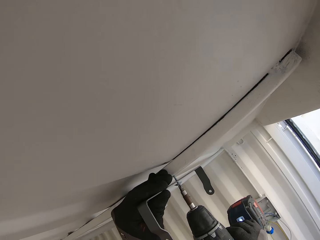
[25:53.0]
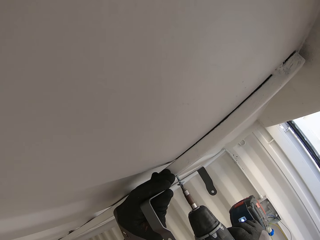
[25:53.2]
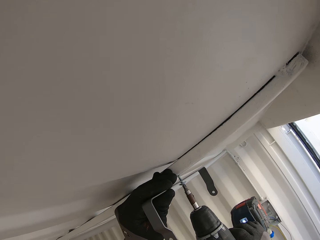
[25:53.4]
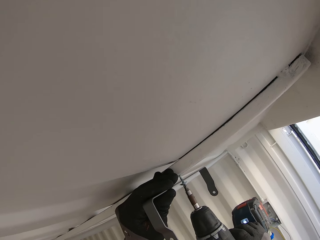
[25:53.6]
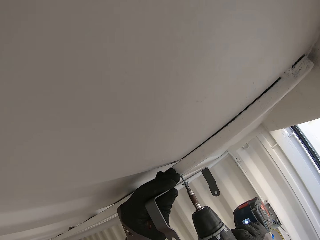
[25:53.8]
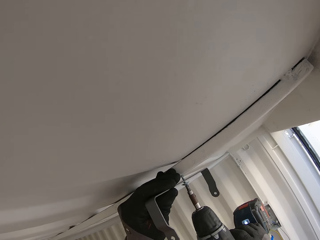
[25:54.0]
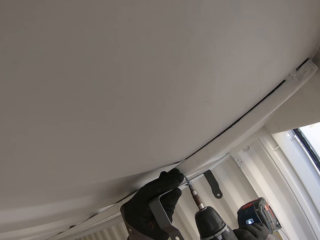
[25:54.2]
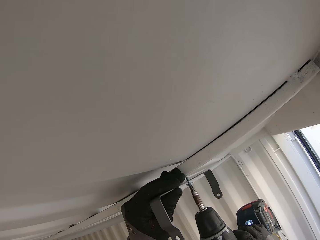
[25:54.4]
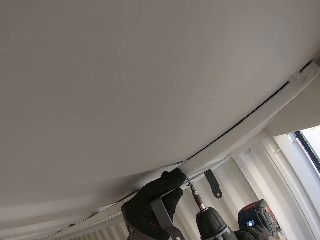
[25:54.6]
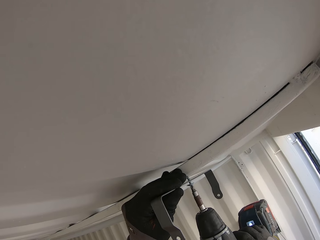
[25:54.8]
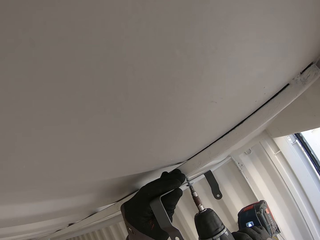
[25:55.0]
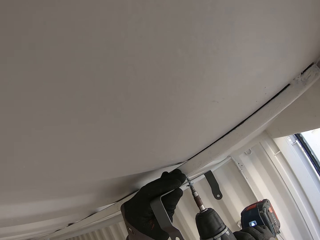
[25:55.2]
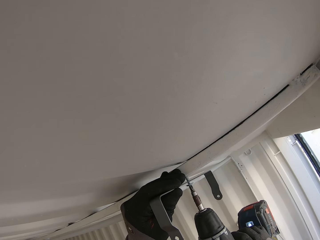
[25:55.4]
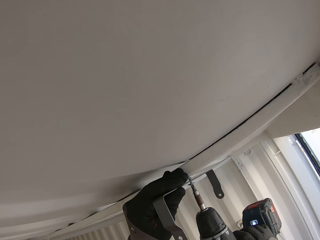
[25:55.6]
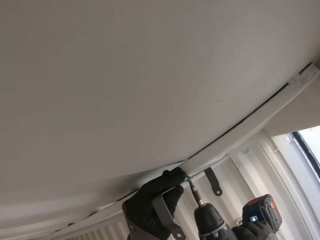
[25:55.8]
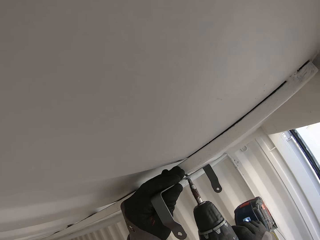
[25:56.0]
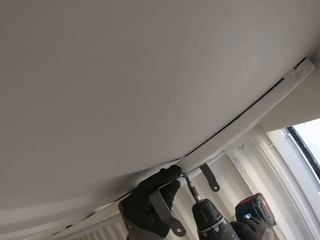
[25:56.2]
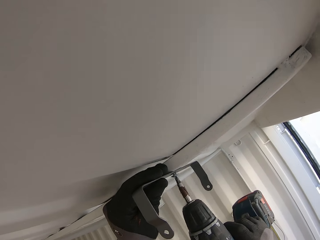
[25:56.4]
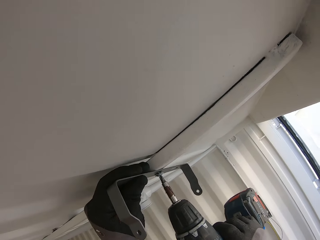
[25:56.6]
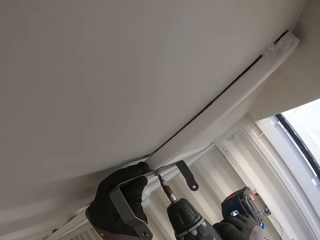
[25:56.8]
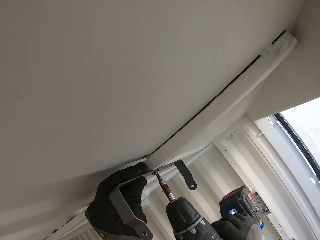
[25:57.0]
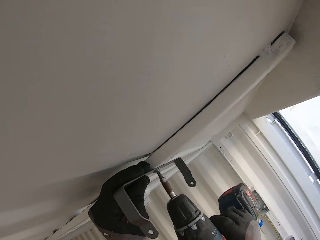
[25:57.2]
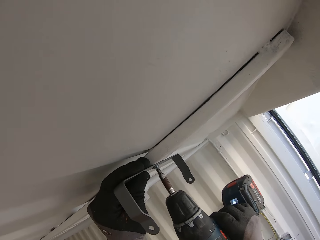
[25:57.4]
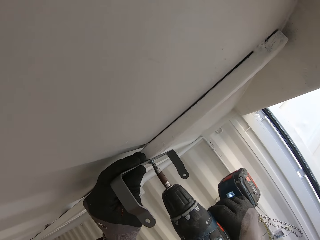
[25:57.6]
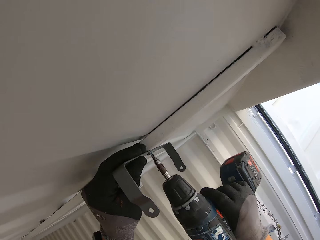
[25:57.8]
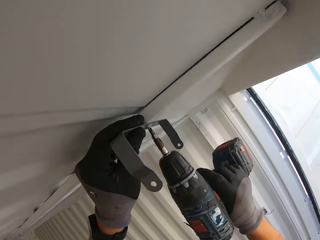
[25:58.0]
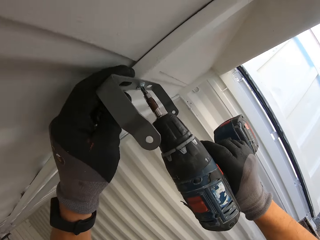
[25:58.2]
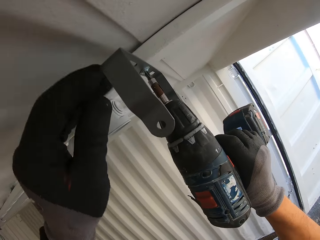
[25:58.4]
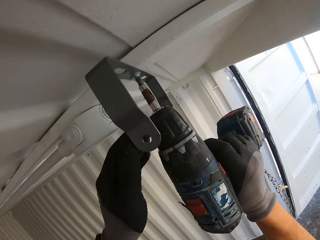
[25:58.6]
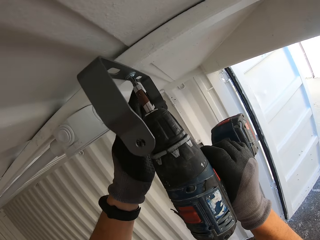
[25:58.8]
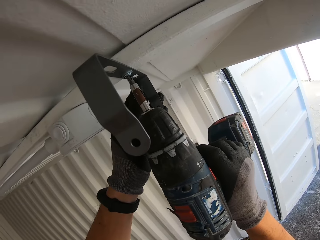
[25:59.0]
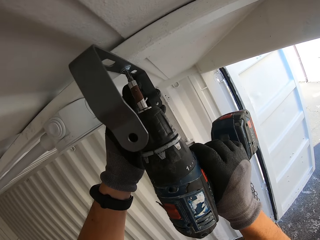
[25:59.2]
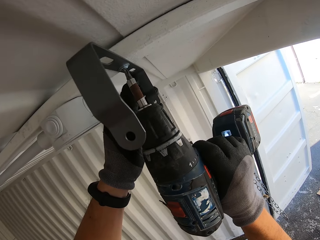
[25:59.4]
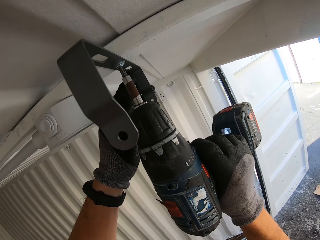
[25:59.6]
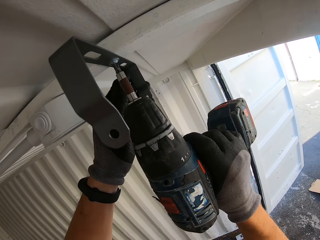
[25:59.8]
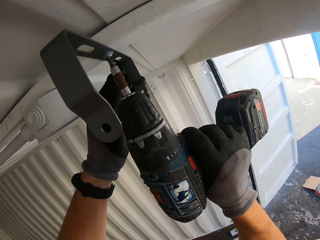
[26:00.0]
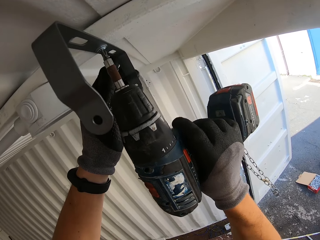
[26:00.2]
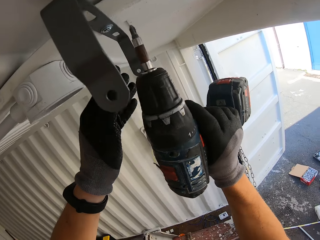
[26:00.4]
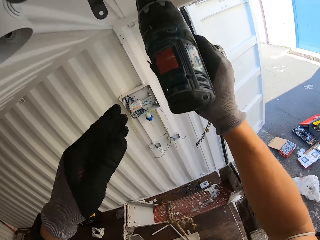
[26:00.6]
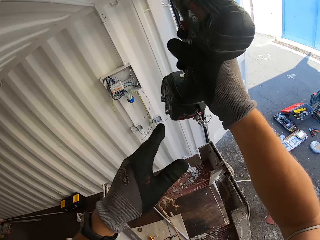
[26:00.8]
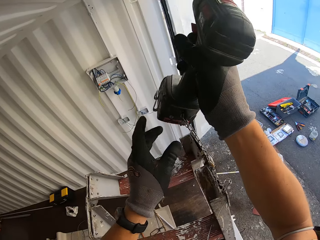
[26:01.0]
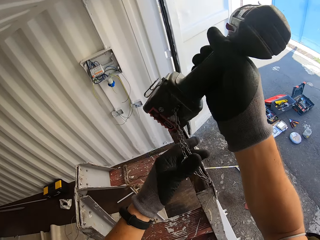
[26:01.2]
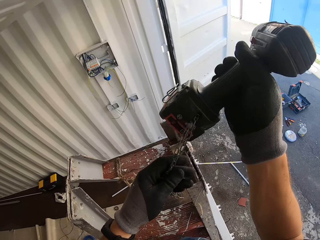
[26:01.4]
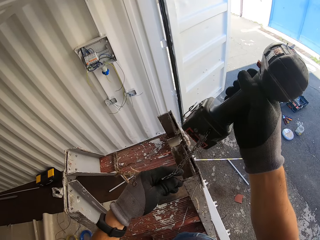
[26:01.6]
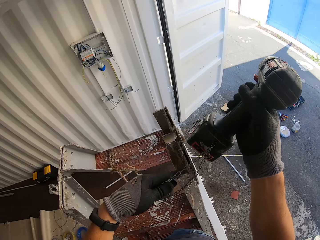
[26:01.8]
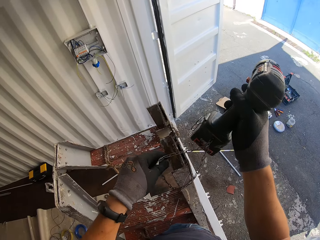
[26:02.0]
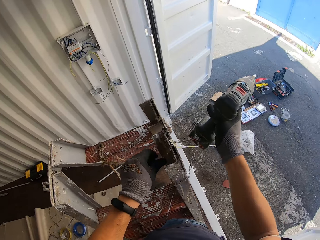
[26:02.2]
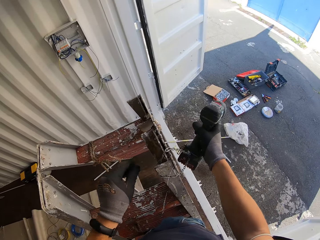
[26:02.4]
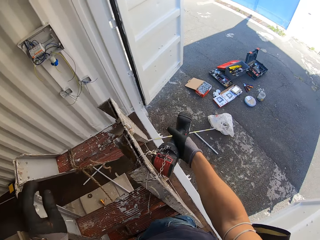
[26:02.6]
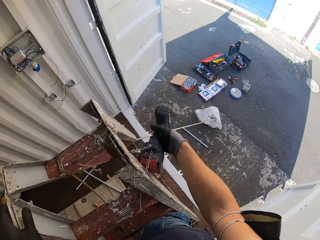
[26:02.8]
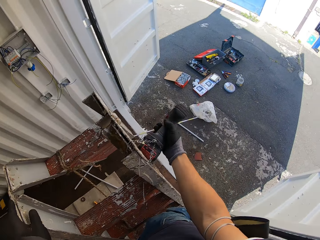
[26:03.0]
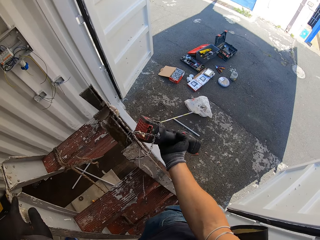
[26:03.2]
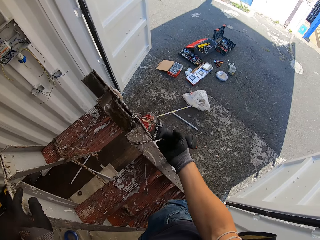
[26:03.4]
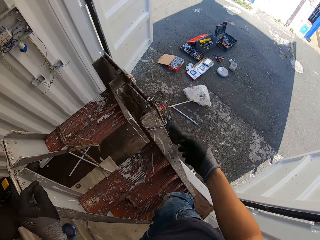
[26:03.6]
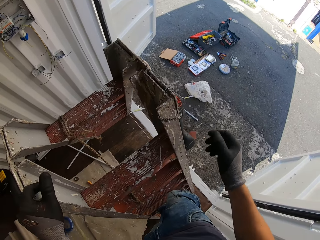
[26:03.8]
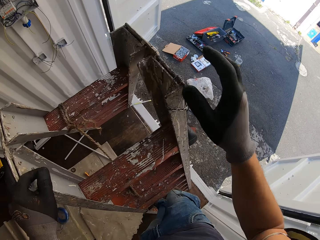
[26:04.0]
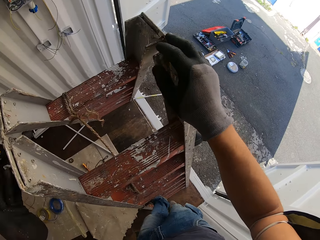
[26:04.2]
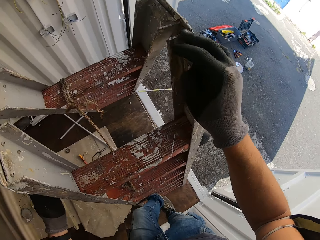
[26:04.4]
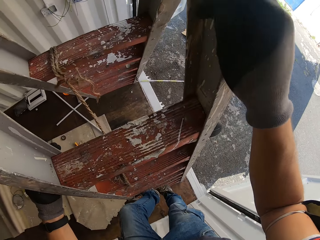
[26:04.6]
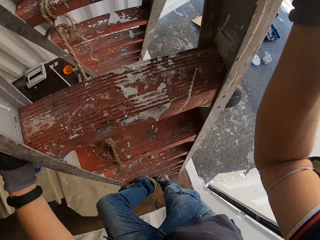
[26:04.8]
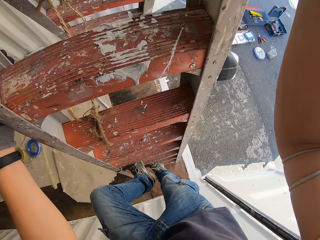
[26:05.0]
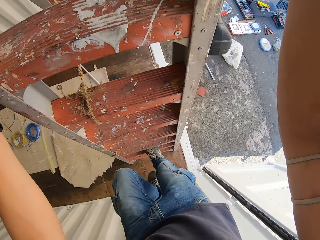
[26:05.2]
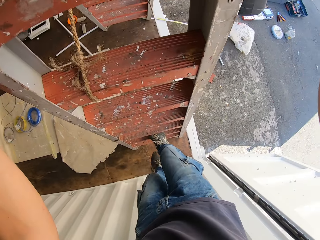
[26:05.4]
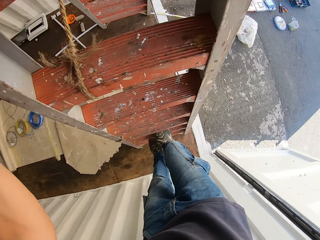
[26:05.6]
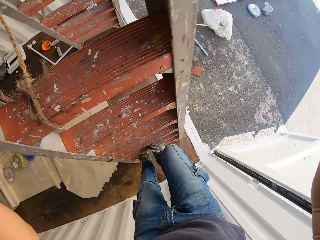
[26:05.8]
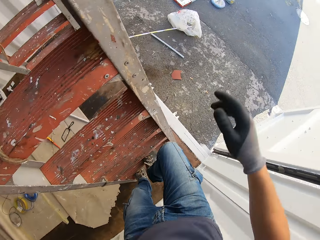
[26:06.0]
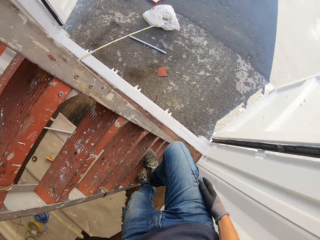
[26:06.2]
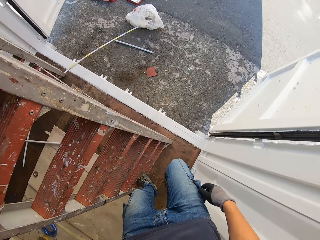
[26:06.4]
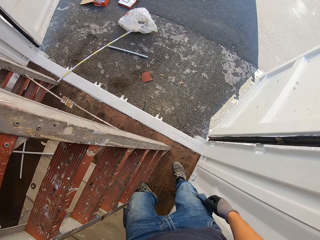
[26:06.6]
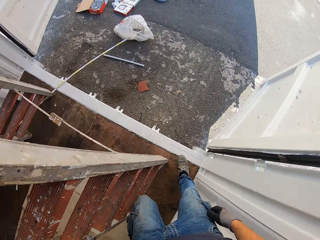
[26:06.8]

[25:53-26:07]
The camera wearer hangs the drill on the ladder. They climb down the ladder.

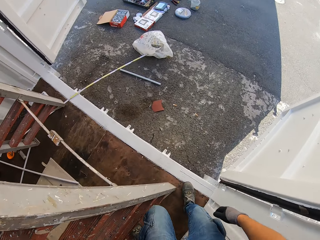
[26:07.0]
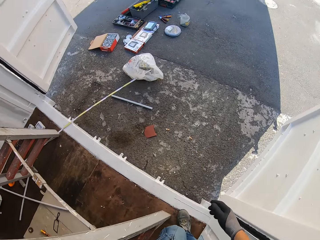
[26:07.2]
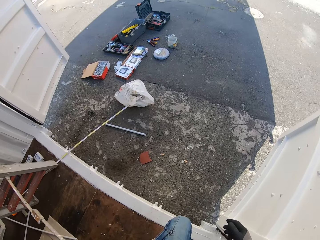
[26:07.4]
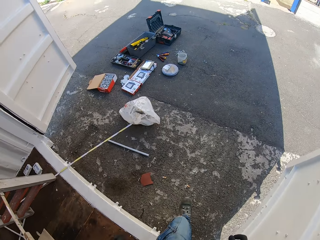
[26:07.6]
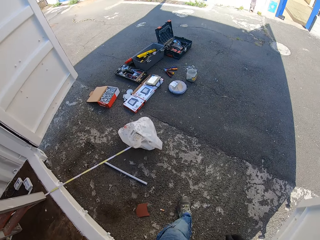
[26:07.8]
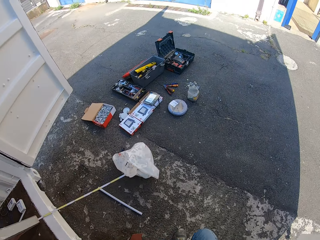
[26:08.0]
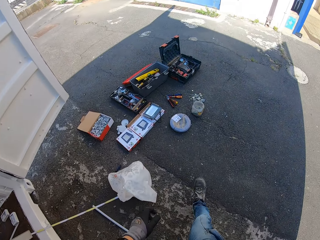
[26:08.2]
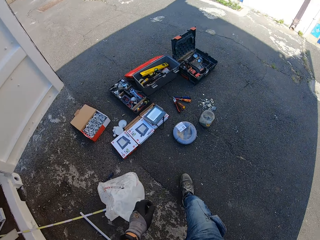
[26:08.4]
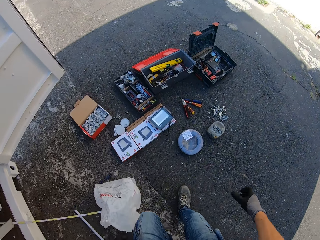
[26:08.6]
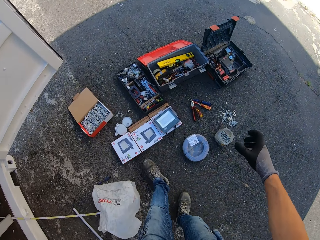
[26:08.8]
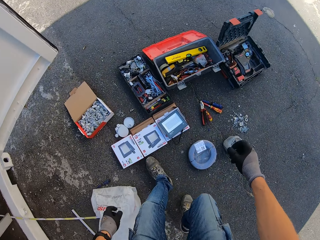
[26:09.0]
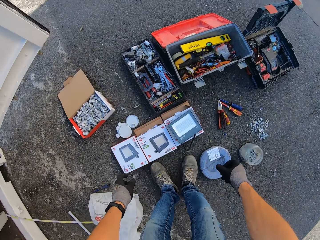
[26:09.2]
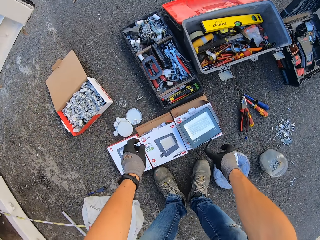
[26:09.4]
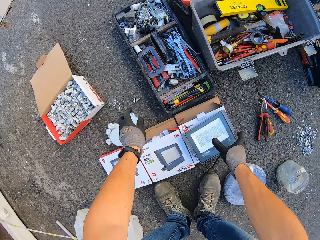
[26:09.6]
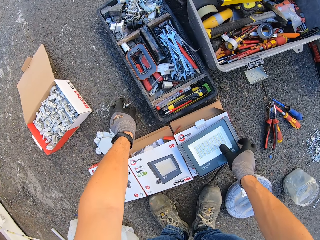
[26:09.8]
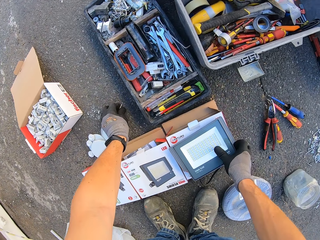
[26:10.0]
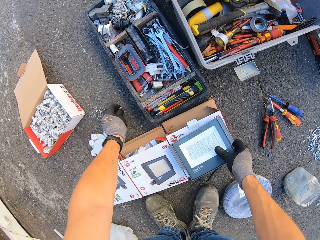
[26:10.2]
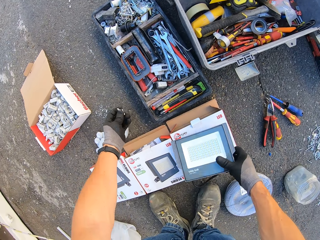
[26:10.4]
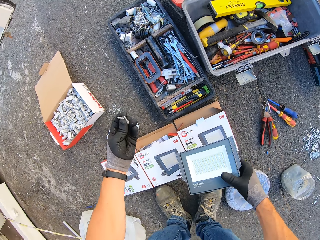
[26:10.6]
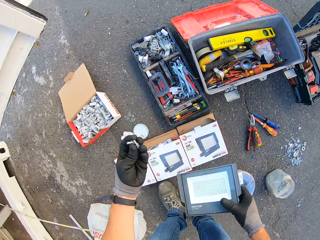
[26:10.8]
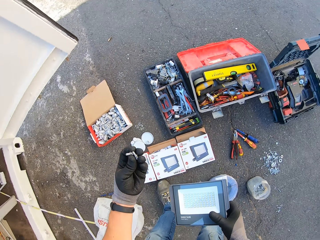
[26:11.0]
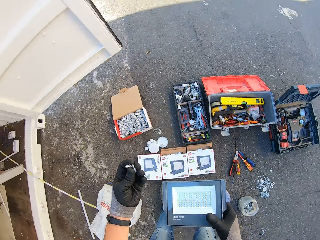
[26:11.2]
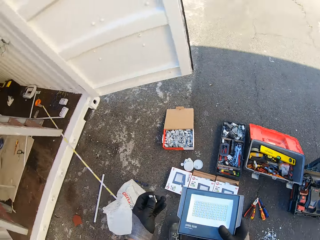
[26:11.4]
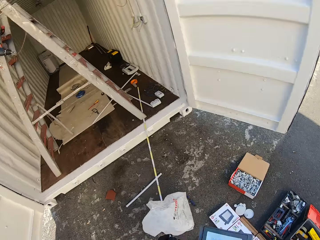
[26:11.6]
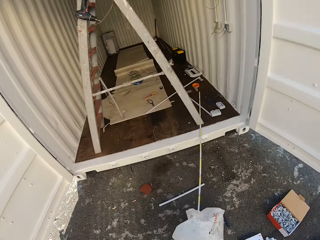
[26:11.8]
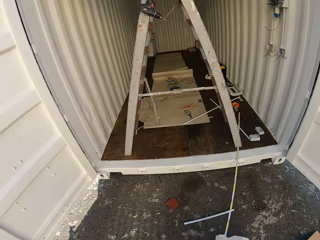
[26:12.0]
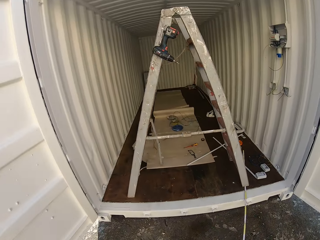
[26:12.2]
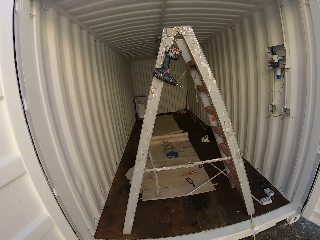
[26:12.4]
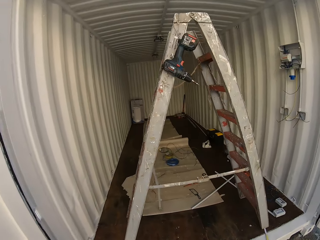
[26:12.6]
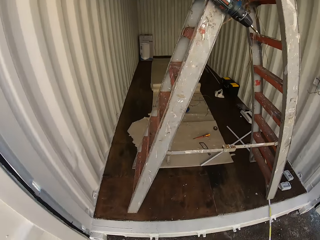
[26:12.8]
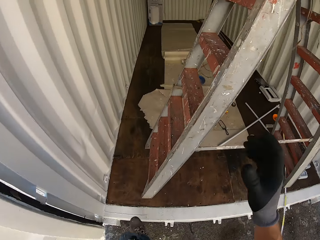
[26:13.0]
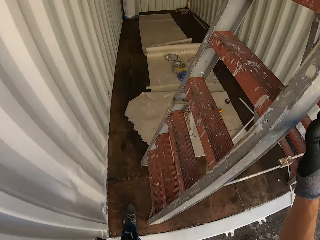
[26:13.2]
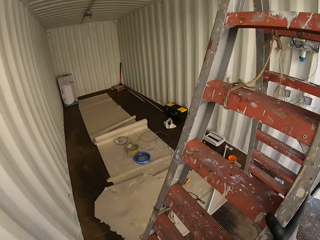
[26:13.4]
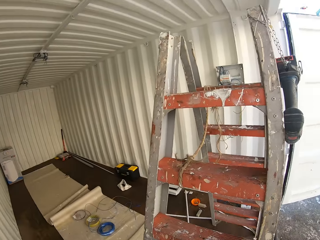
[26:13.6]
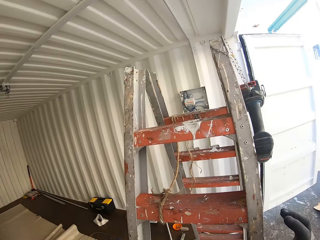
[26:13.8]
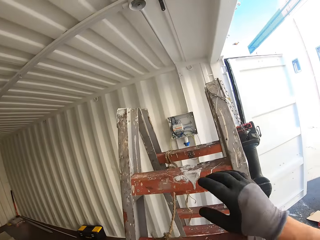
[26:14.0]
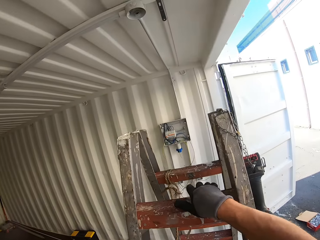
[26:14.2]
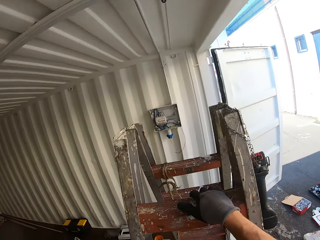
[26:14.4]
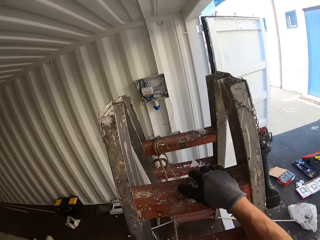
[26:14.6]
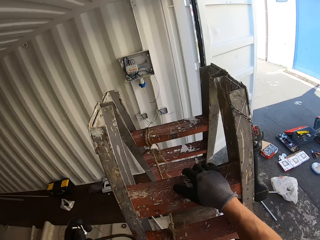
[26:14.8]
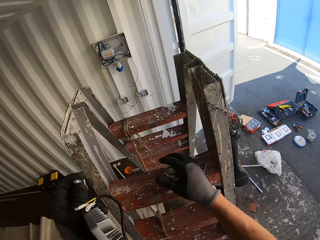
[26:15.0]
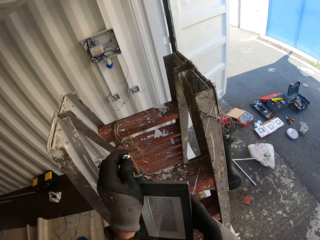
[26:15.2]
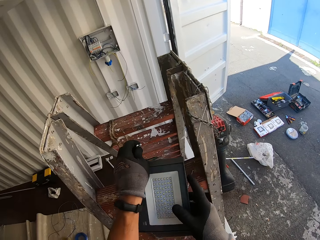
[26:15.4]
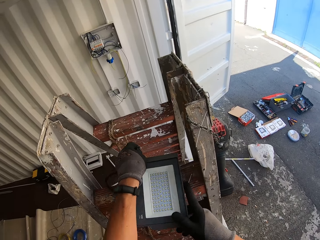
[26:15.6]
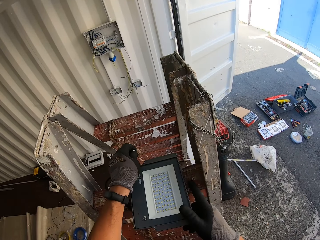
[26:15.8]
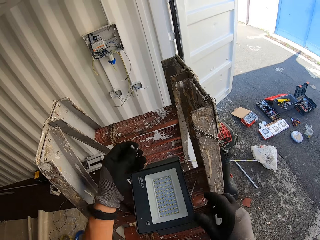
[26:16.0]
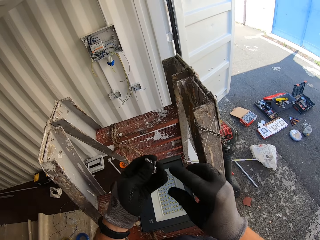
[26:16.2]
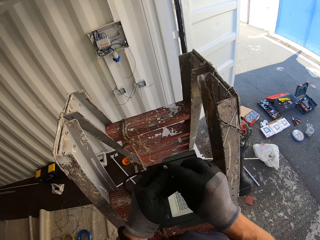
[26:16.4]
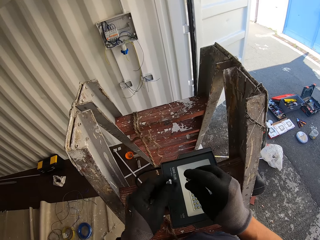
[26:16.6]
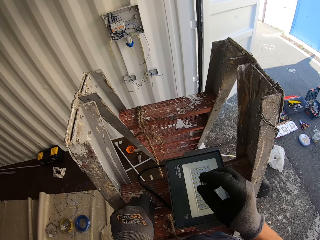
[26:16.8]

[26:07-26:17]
The camera wearer walks out of the Conex box. They pick up a screw and a light bulb from the ground. They walk inside the Conex box. They climb up the ladder. They put the light bulb on the ladder.
